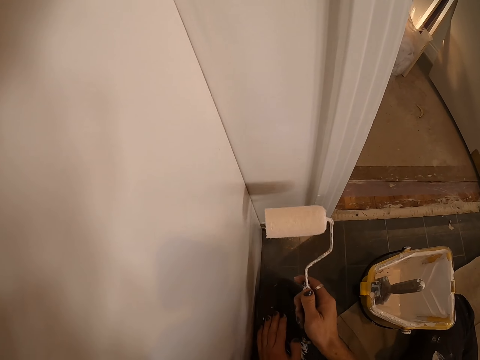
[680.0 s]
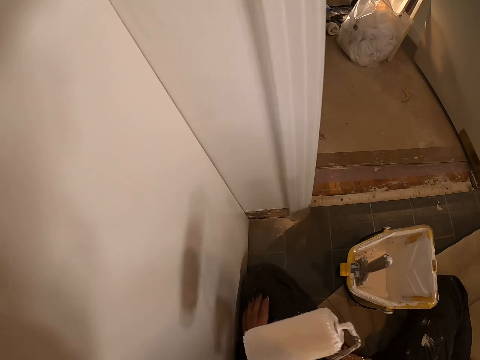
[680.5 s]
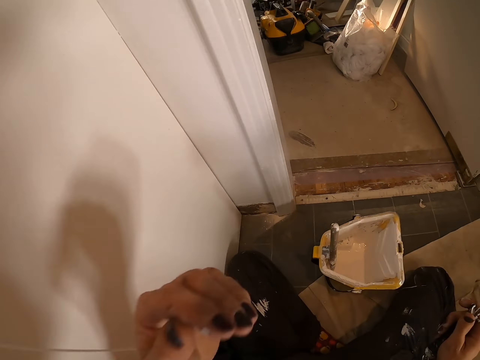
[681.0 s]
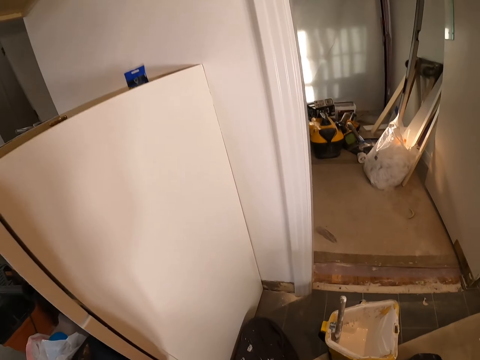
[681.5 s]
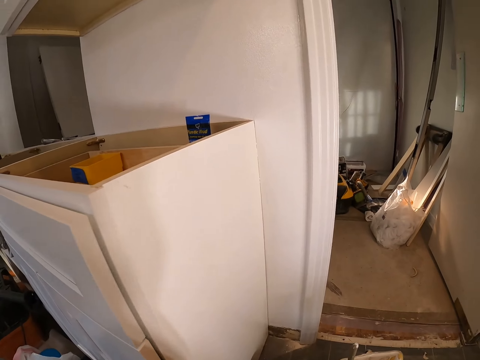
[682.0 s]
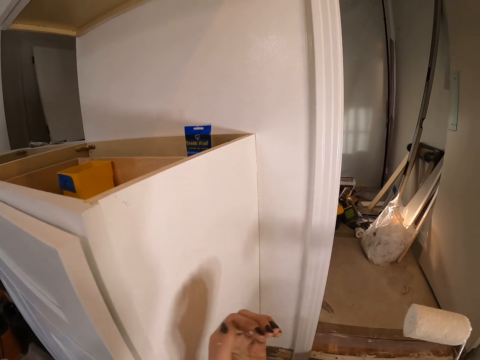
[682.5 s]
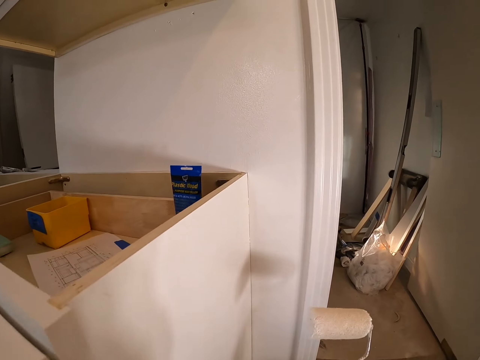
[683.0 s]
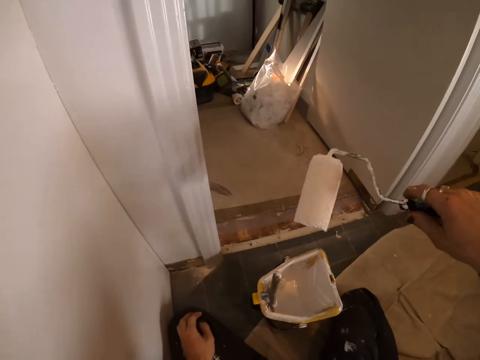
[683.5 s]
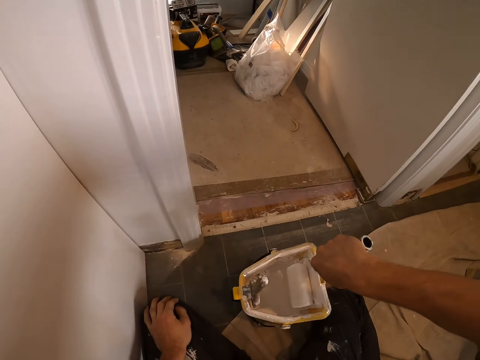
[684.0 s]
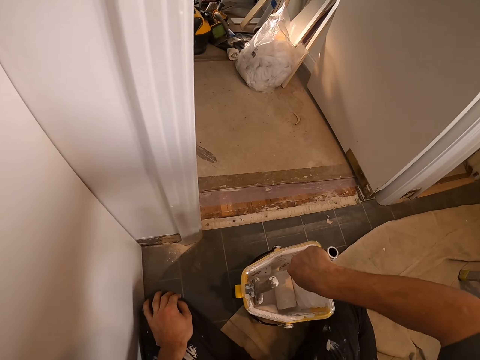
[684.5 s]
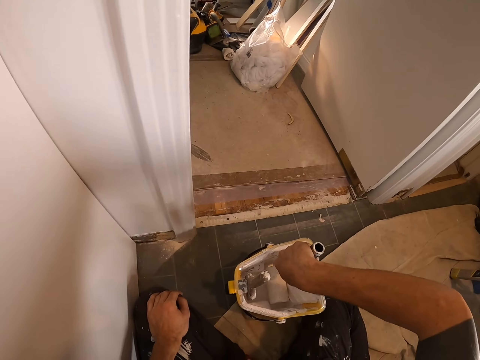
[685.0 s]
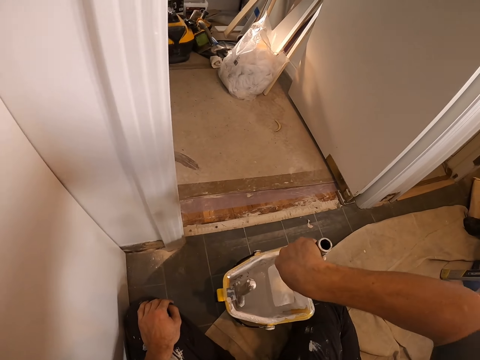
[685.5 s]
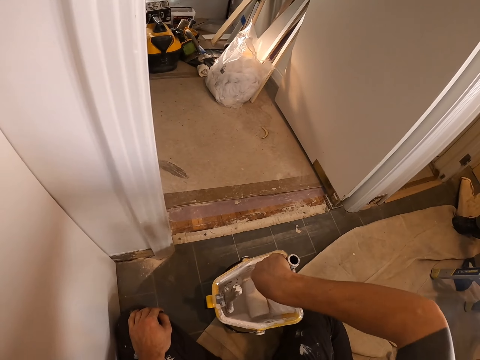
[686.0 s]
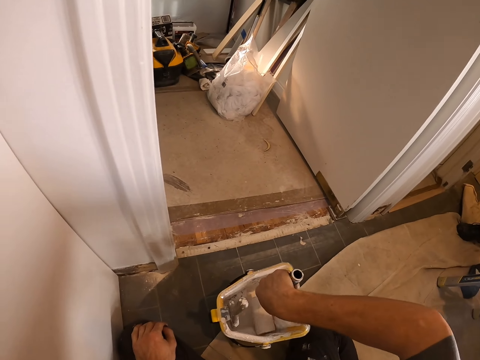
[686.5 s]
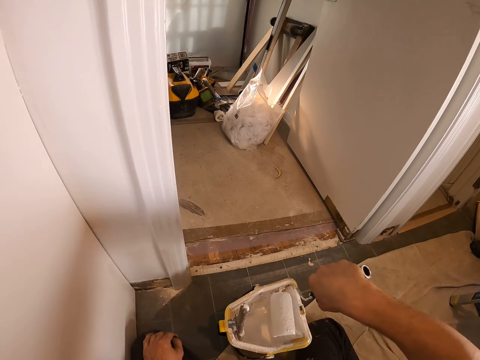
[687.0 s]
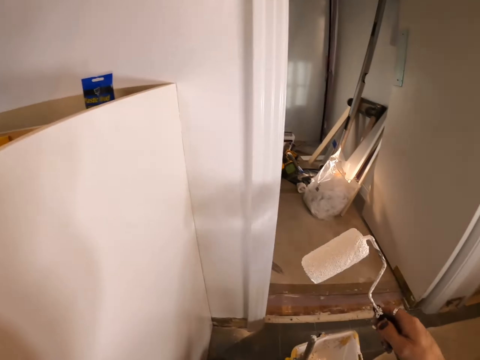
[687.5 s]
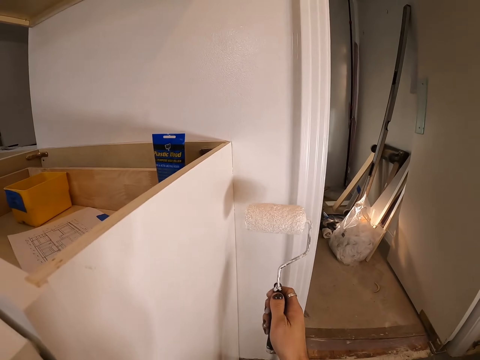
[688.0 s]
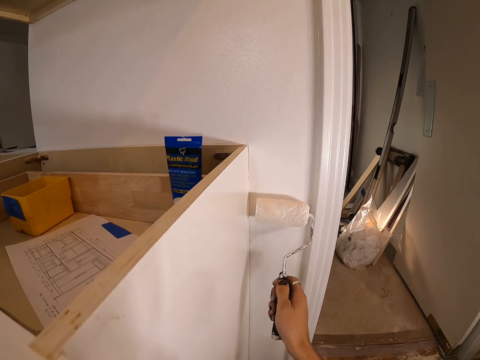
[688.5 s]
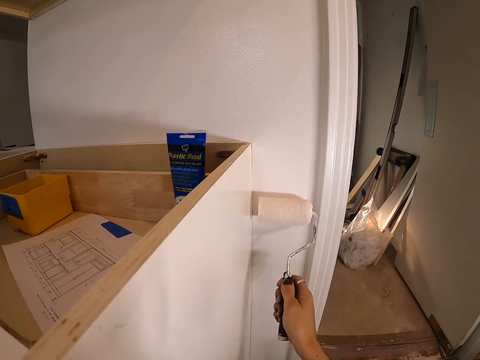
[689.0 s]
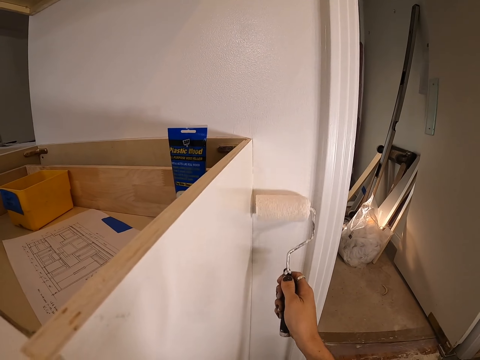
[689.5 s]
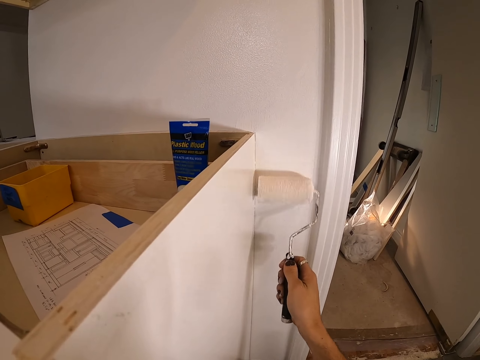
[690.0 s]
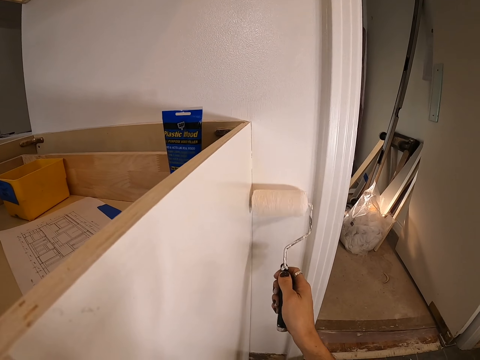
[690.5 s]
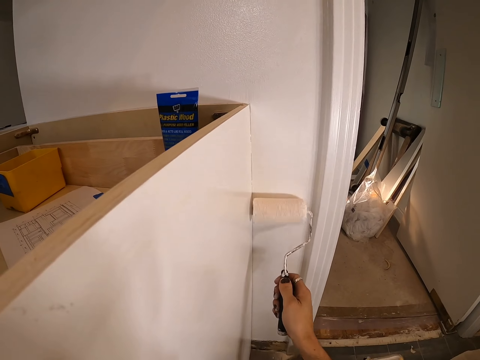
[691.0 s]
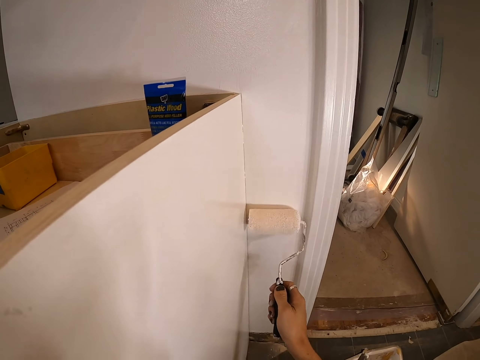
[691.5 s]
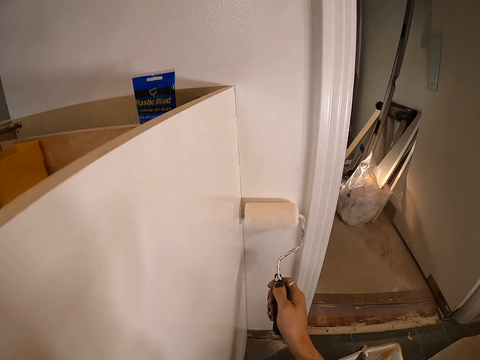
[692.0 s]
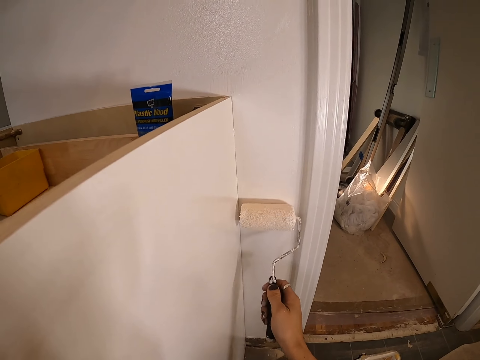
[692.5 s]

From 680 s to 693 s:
The camera wearer touches part of the body. They look around. They roll the paint roller in the tray. They dip the paint roller in the paintcan. They paint the wooden wall with the paint roller.

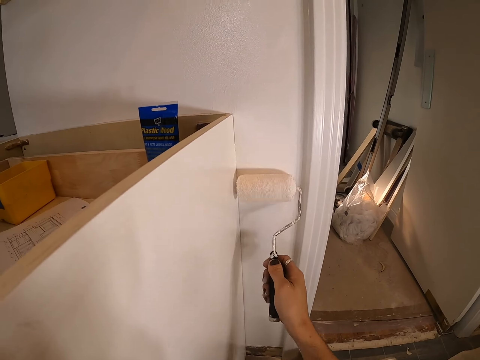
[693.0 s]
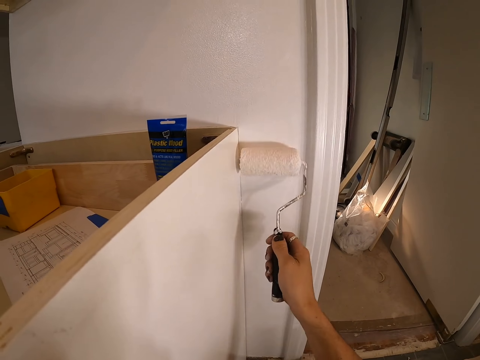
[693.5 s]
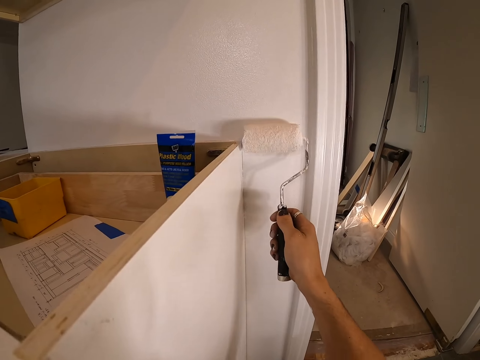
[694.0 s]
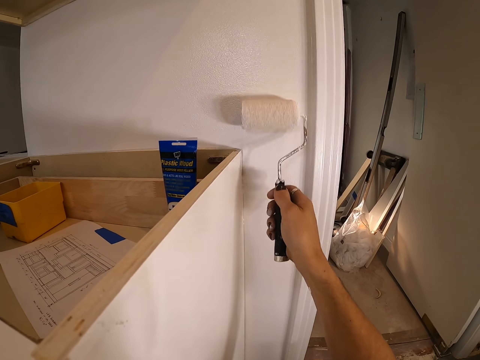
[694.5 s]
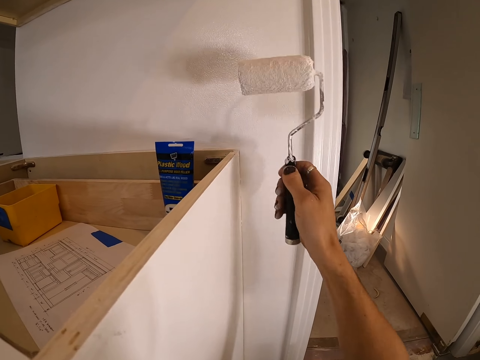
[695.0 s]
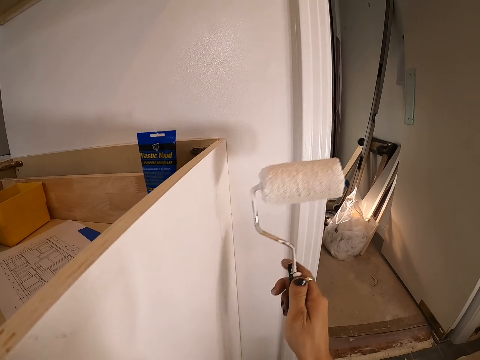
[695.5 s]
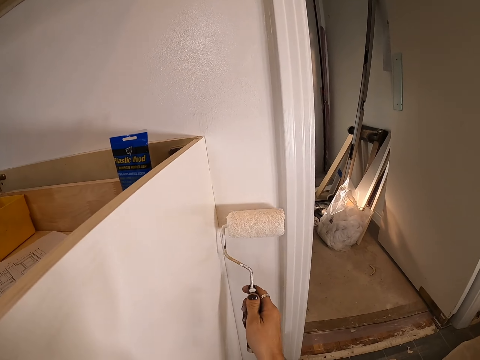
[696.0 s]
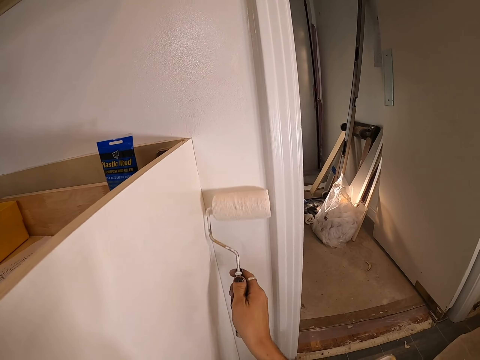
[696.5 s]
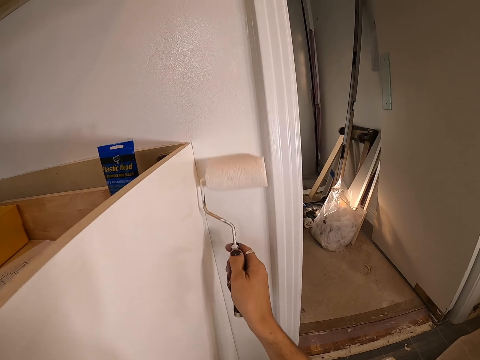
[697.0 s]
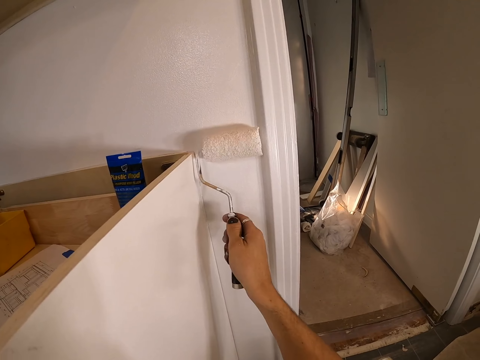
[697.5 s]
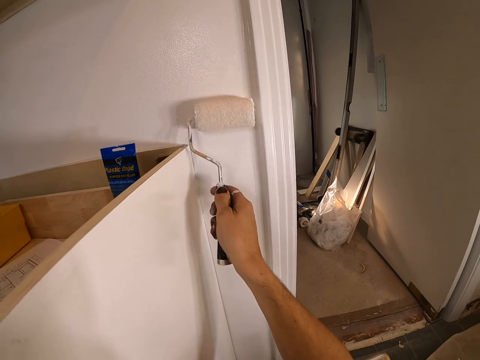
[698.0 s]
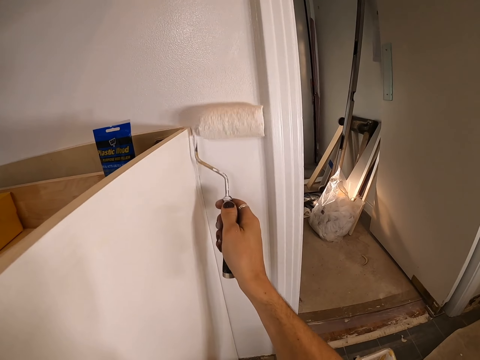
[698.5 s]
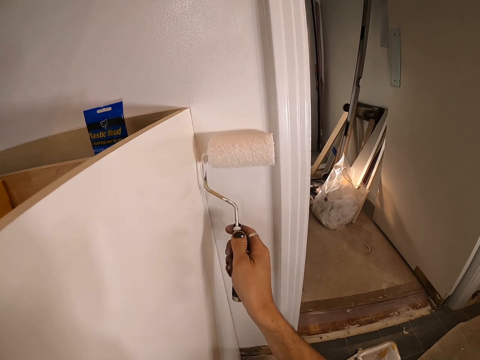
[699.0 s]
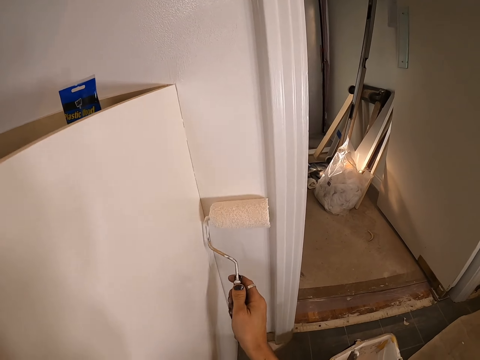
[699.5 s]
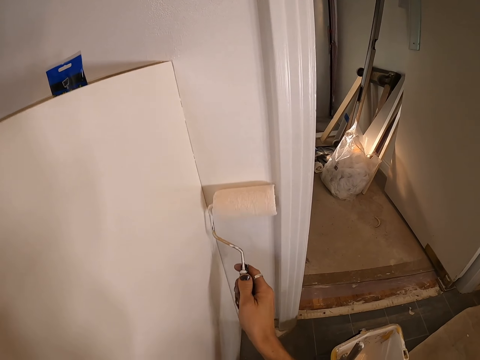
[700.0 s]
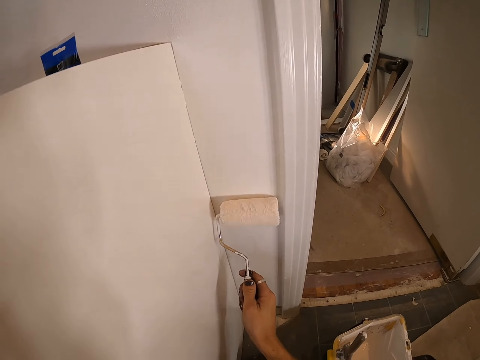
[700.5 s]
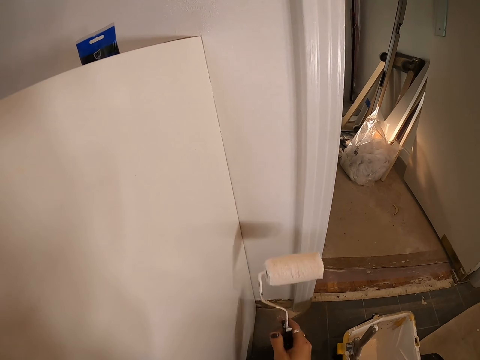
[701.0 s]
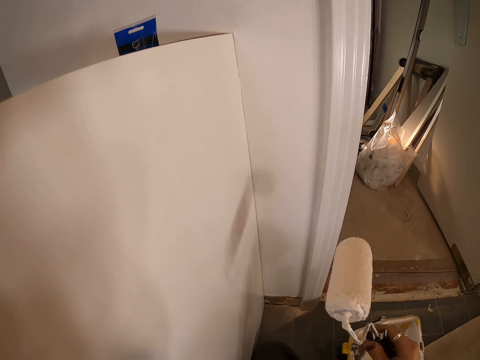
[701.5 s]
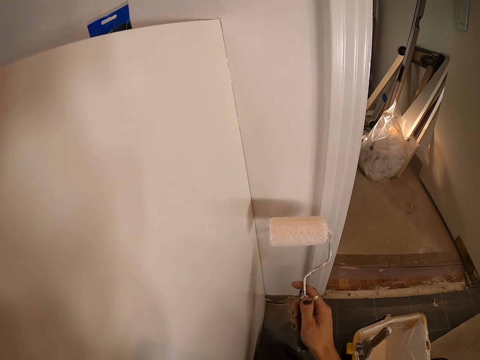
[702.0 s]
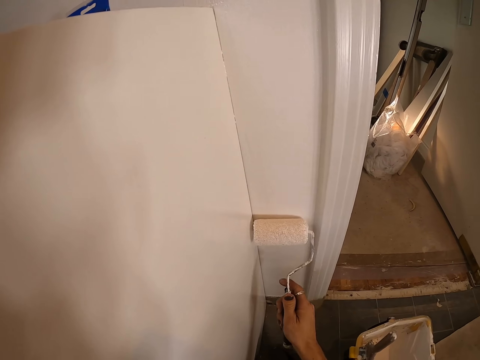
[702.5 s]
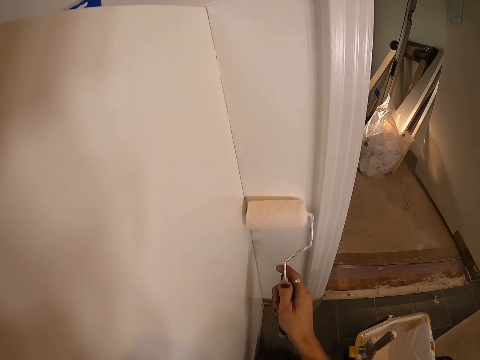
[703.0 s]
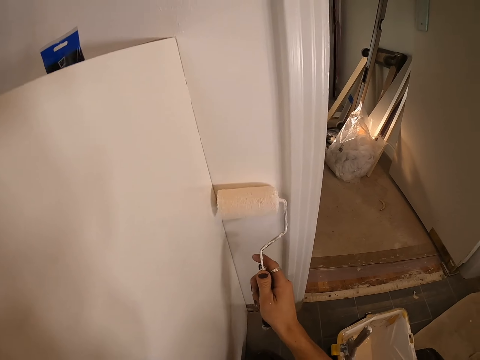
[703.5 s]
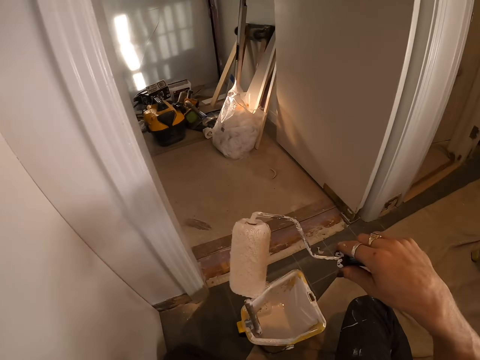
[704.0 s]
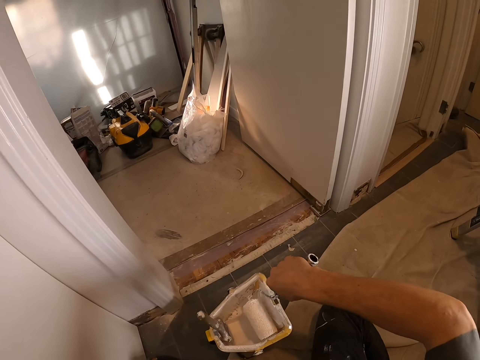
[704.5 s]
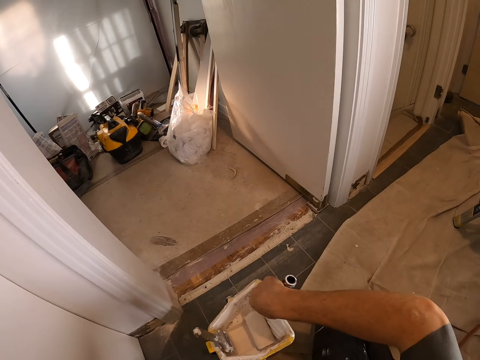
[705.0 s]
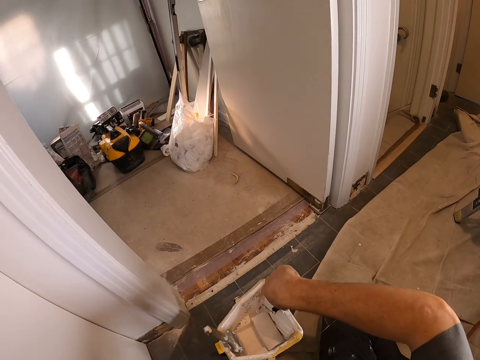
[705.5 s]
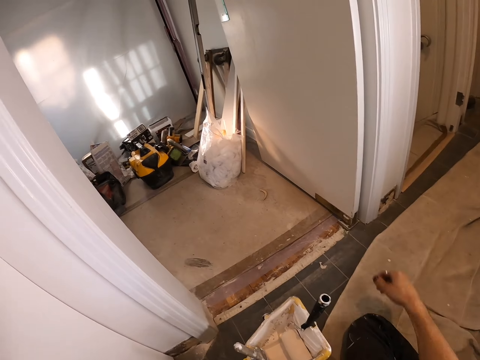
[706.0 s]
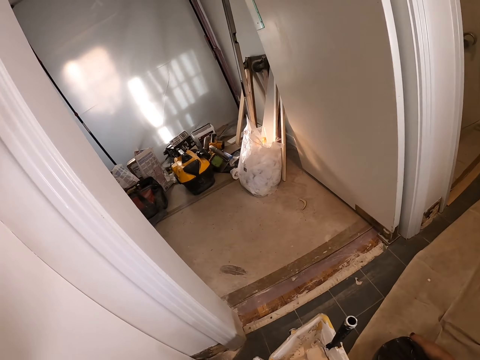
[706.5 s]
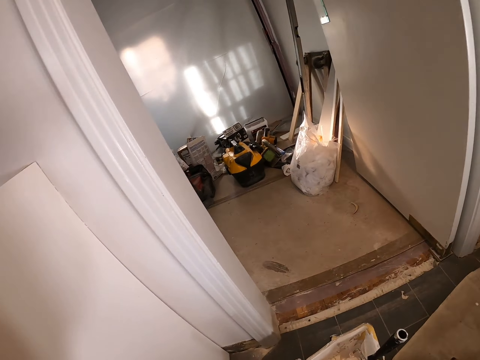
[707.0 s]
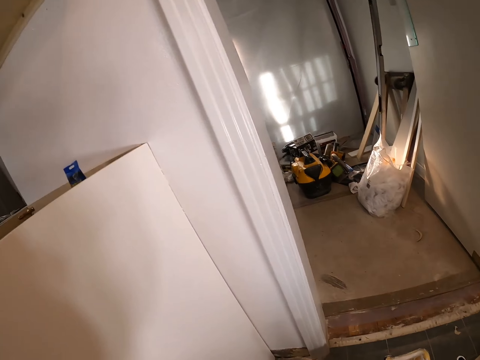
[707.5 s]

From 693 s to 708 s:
The camera wearer twists the paint roller. They paint on the wooden wall. They twist the paint roller. They paint on the wooden wall. They roll the paint roller in the tray. They dip the paint roller in the paintcan.
